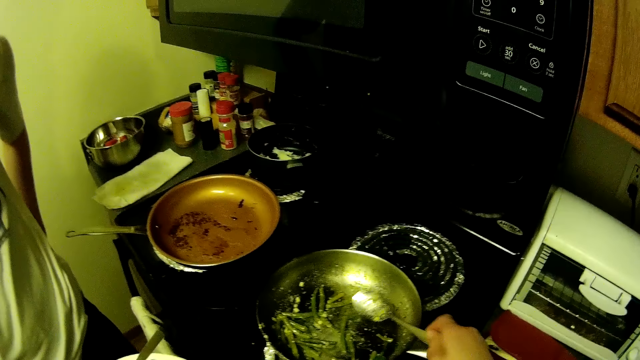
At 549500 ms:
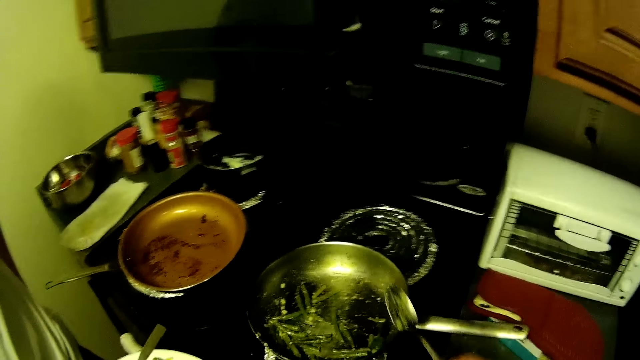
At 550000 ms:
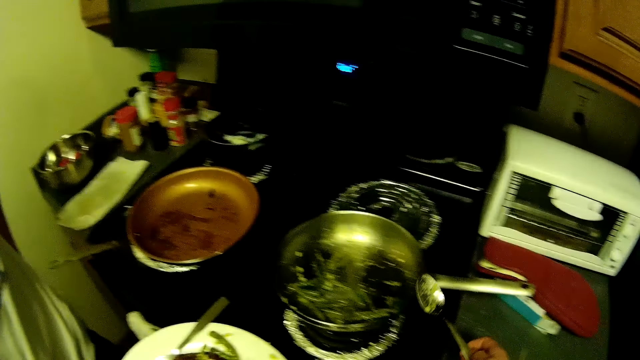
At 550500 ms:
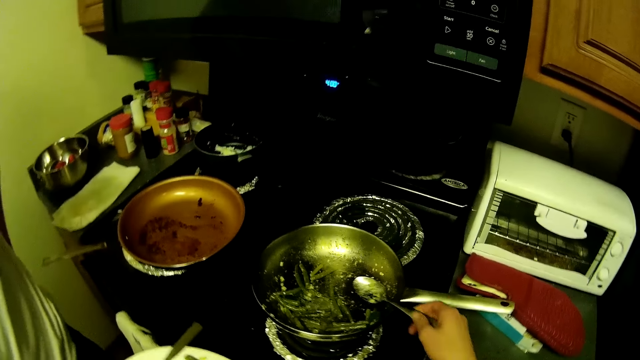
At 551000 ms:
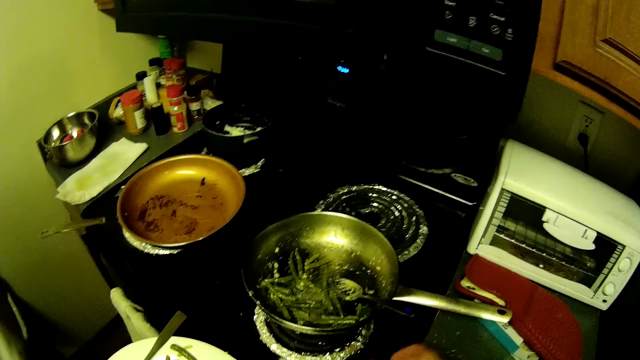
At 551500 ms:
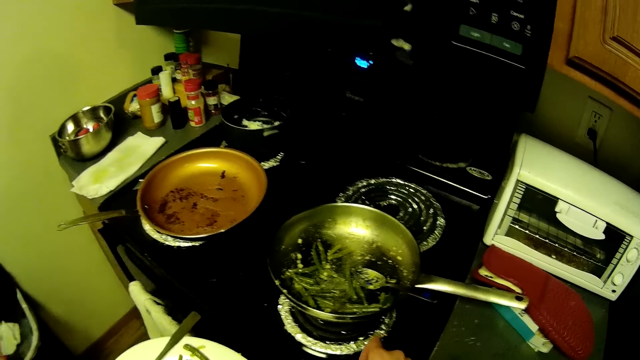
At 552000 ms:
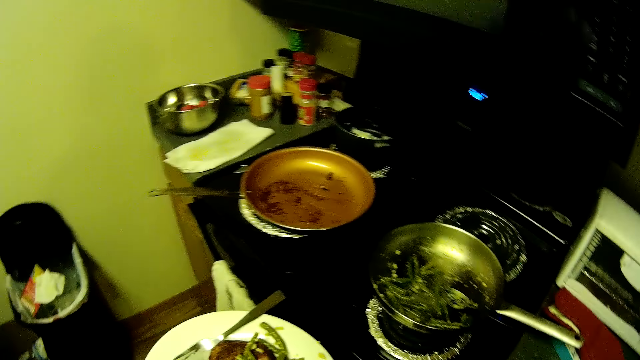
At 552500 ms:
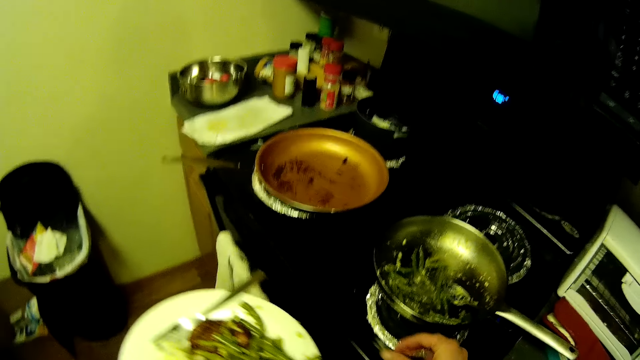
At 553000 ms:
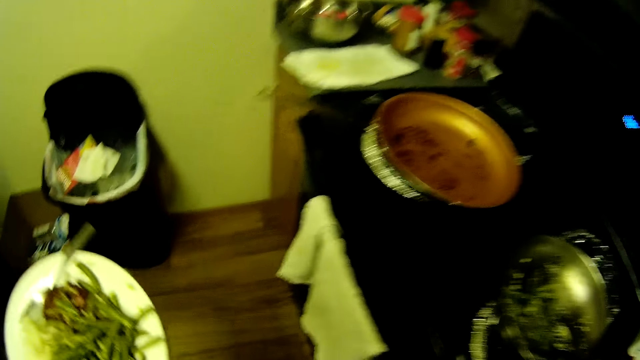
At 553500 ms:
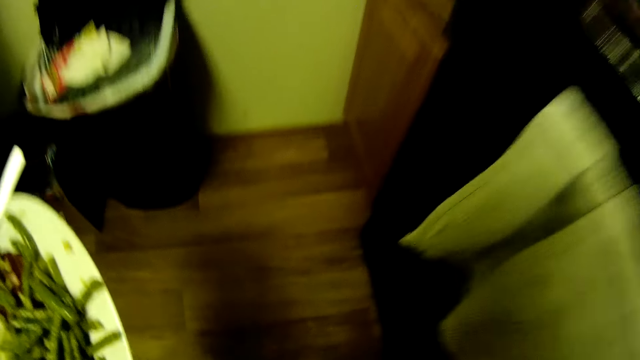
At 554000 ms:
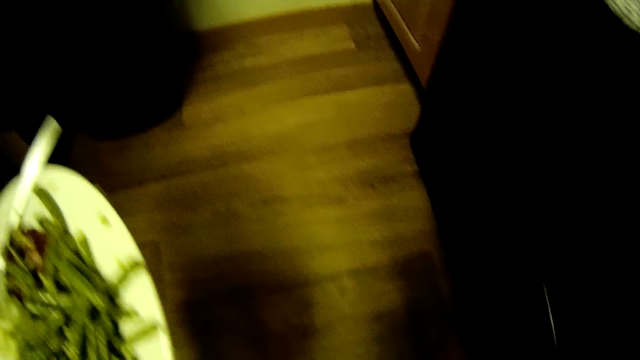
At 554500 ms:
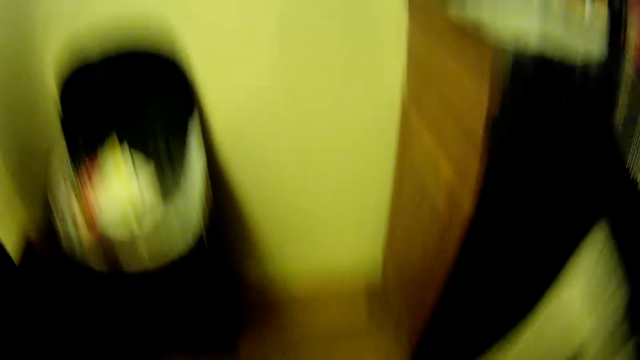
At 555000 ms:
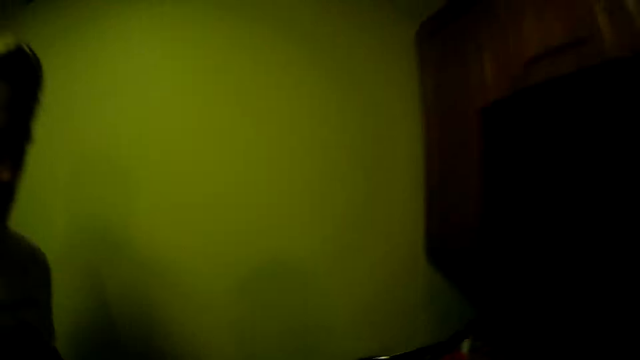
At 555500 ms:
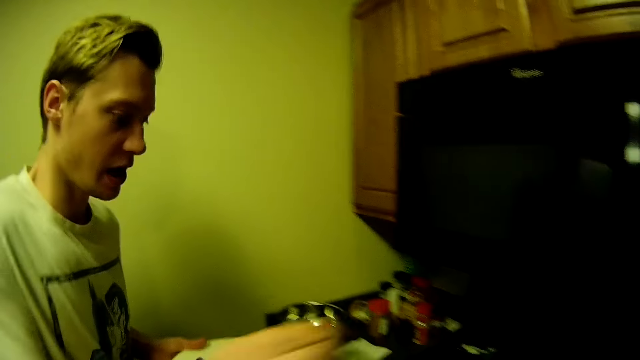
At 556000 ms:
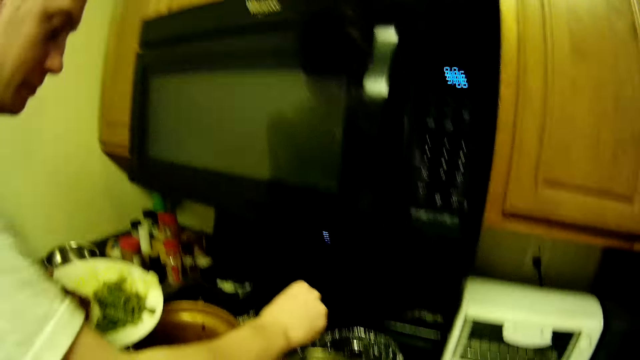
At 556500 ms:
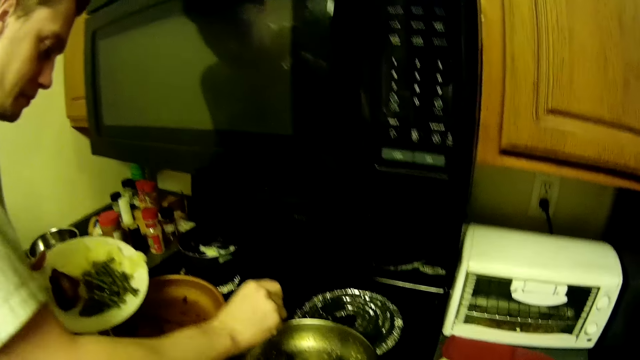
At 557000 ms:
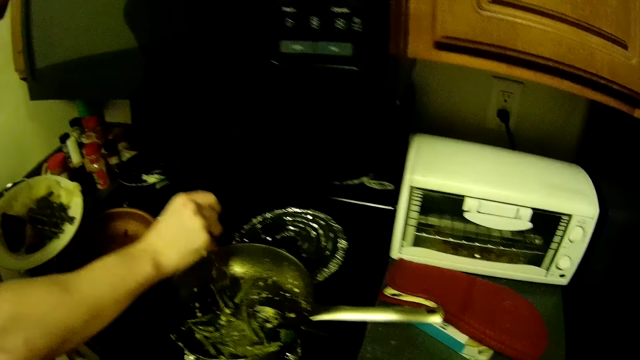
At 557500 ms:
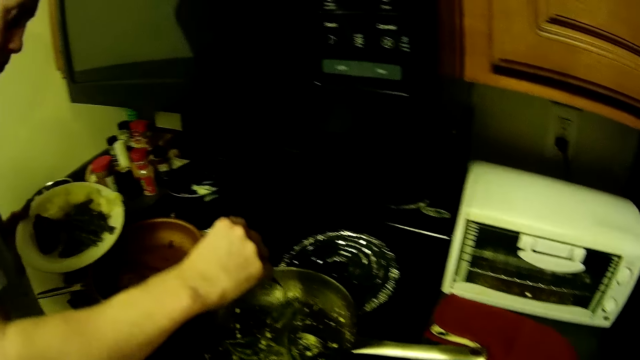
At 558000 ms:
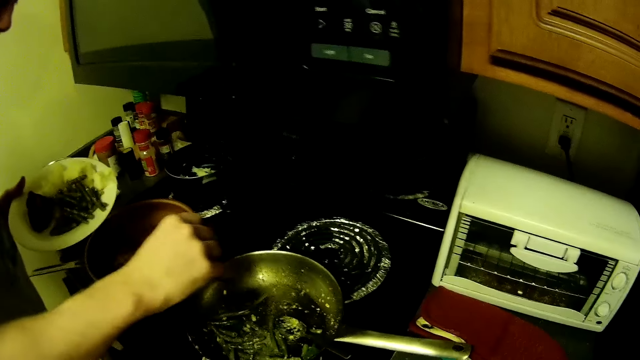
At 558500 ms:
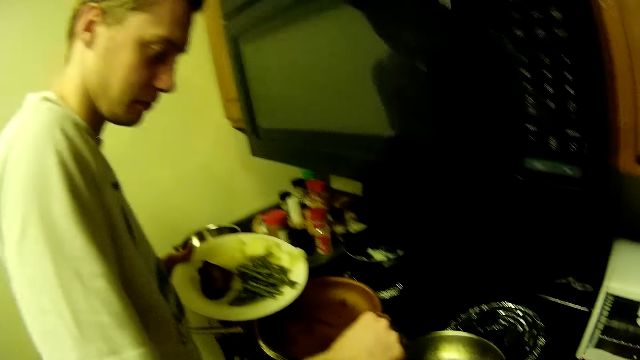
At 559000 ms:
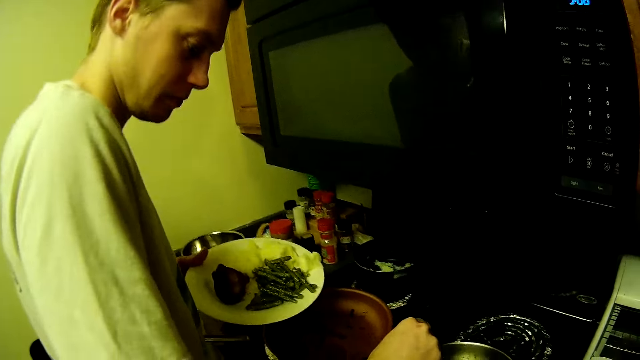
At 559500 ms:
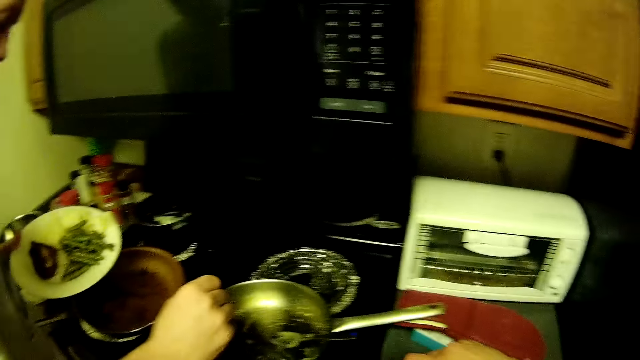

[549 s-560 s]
The camera wearer drops the spoon in his right hand in the frypan. He picks up a vegetable from the gas cooker with his right hand. He walks in the house. The man serves food onto the plate on his left hand from the frying pan on the cooker with a fork in his right hand.

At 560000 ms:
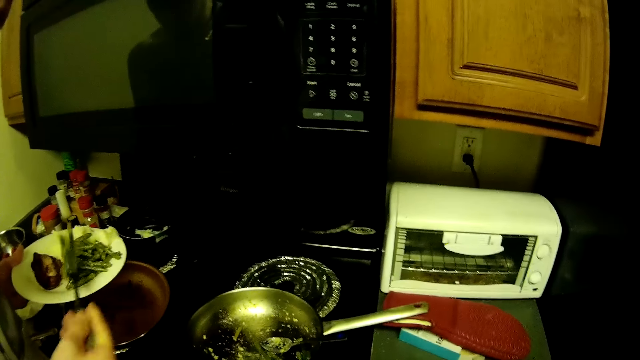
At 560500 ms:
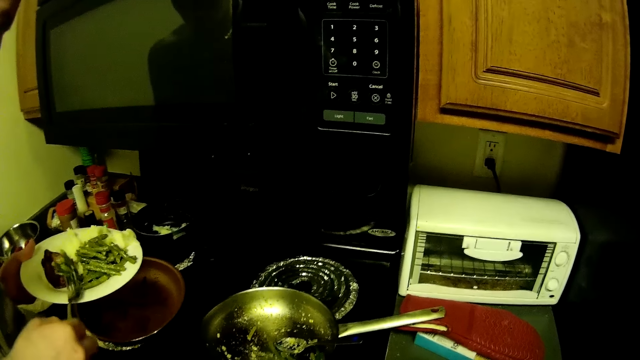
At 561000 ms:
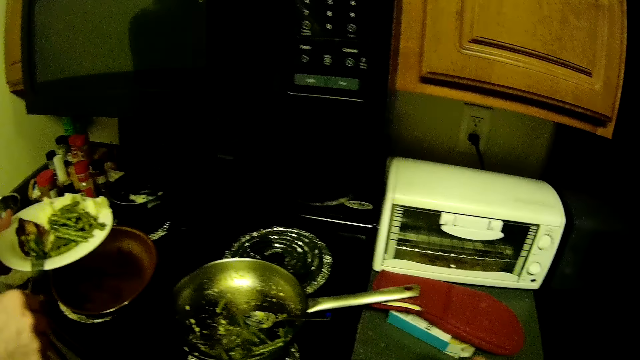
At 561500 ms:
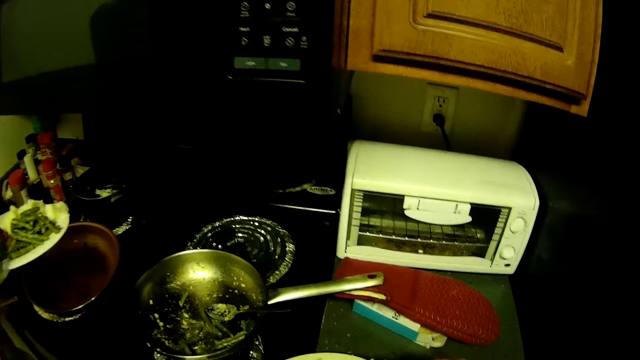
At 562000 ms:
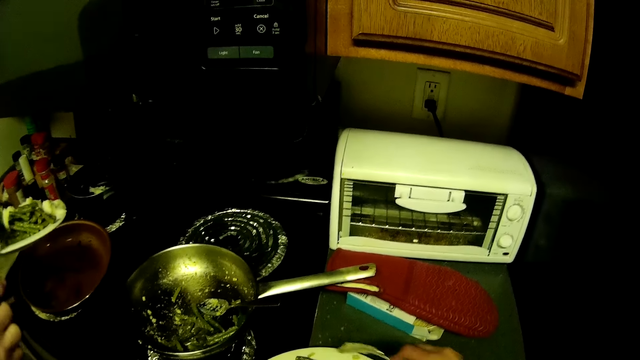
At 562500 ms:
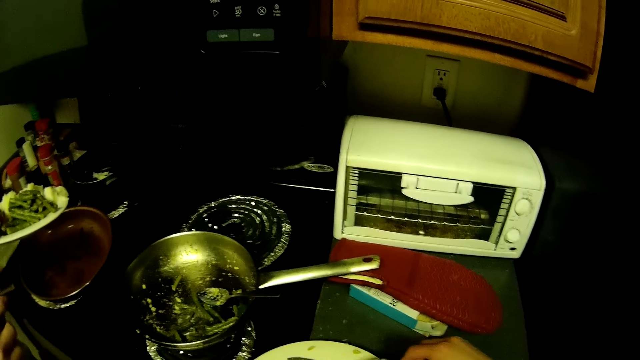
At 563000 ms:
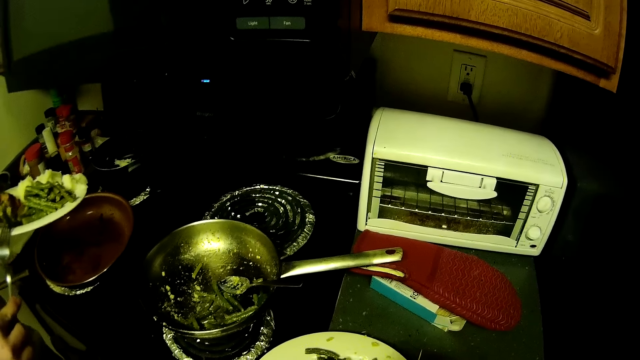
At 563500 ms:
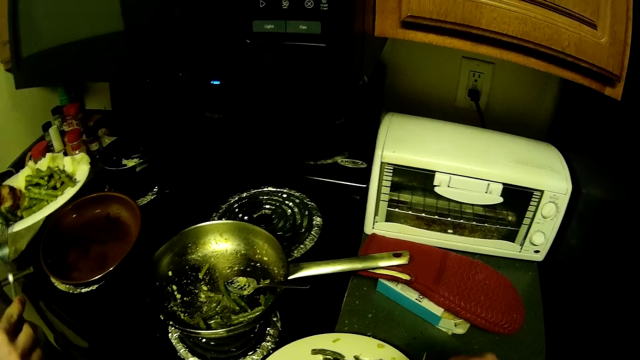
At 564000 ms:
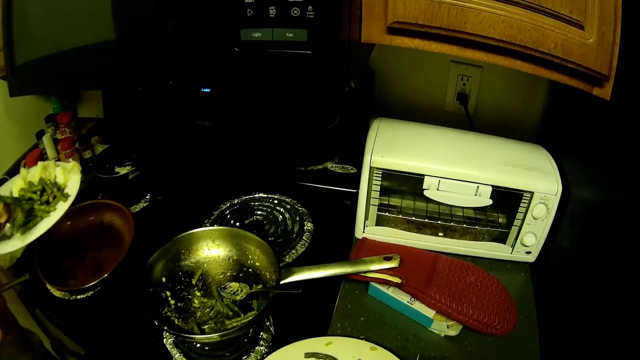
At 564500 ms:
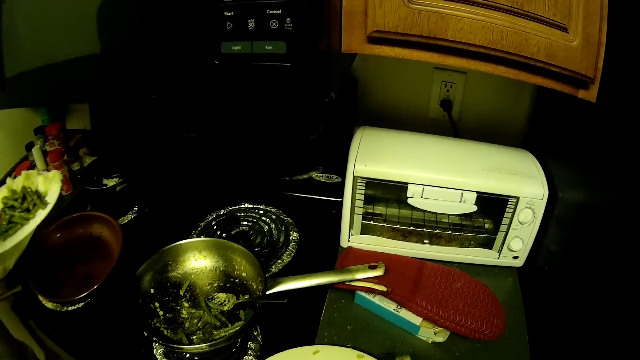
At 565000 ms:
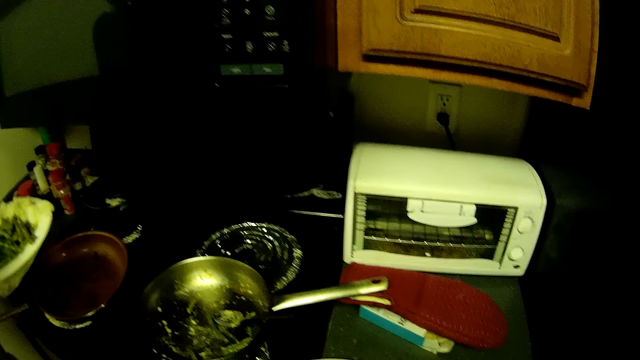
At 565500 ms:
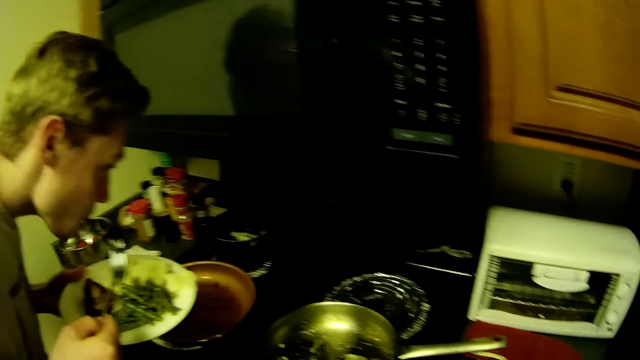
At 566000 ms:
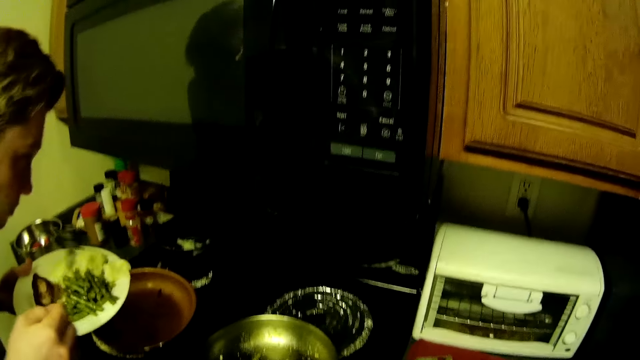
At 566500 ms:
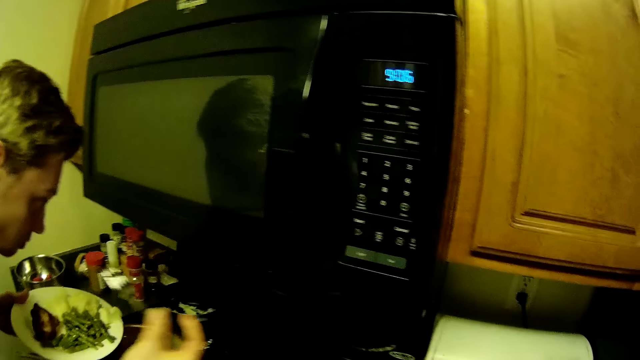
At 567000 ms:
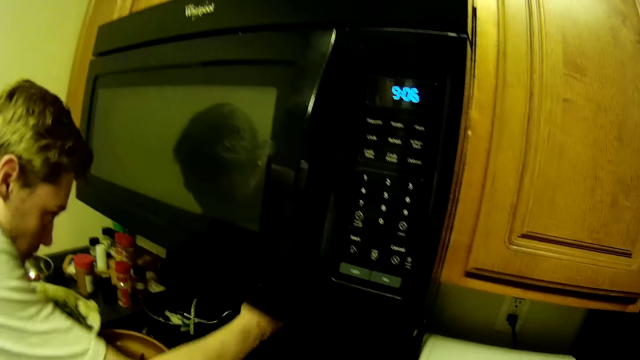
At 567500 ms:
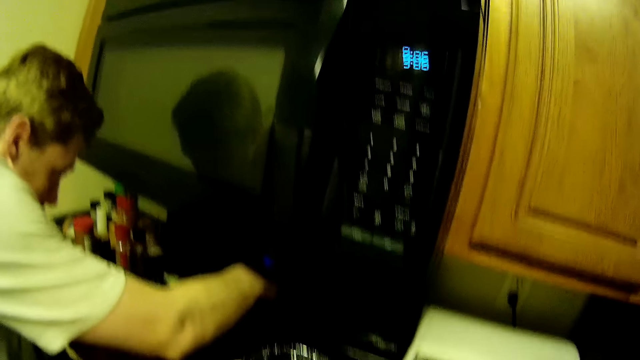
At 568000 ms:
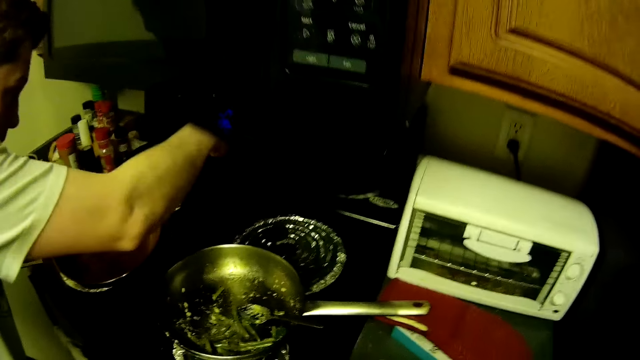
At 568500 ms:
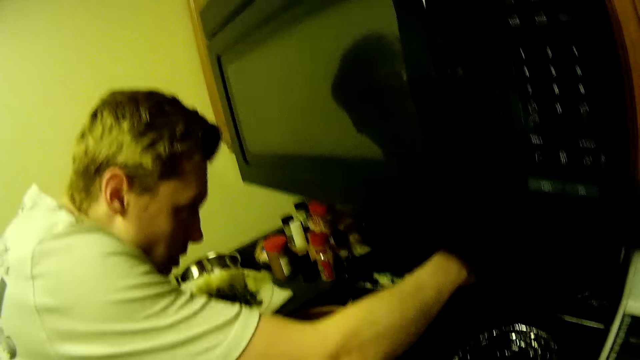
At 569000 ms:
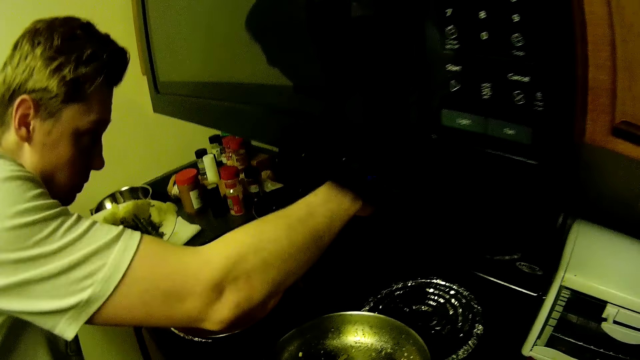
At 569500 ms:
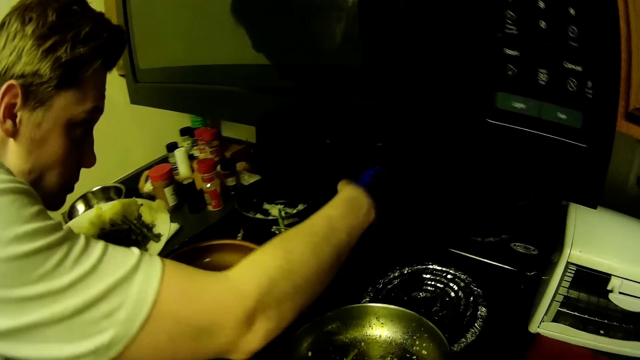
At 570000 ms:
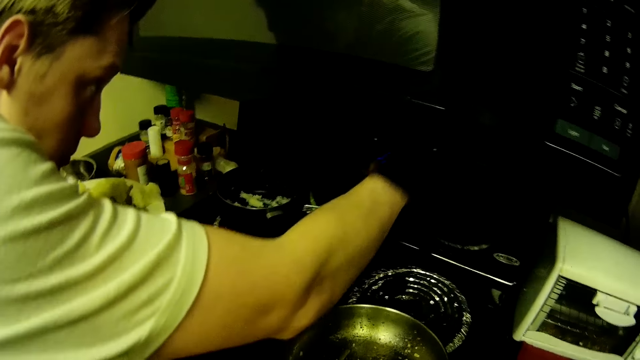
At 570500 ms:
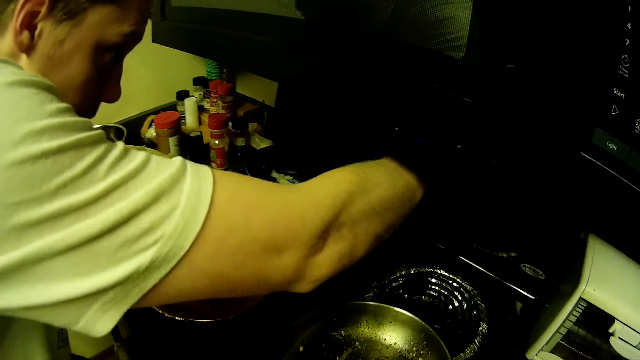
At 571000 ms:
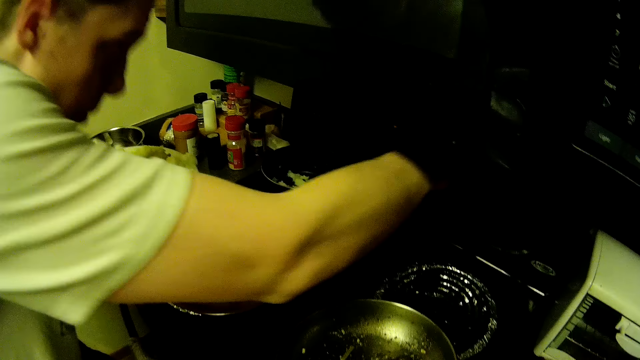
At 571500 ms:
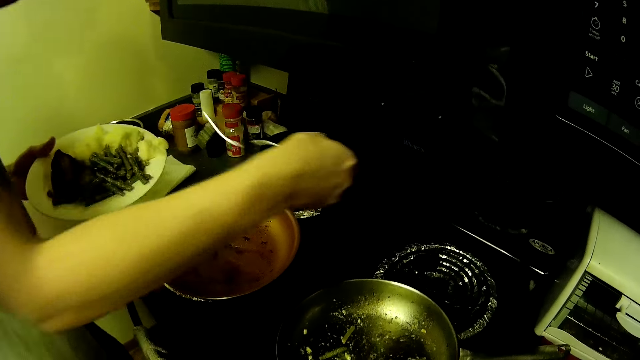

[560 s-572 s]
The camera wearer steers the food in the plate on the kitchen slab with a spoon in her right hand. The man eats food from the plate in his left hand with a fork in his right hand. The man presses a switch on a wall with his right hand.
